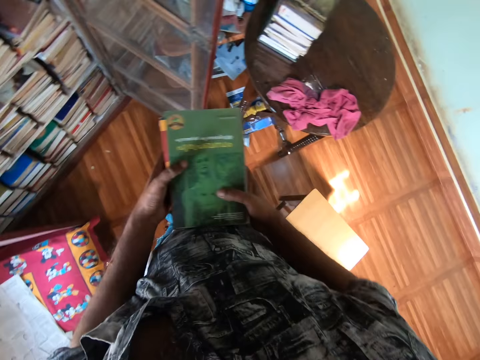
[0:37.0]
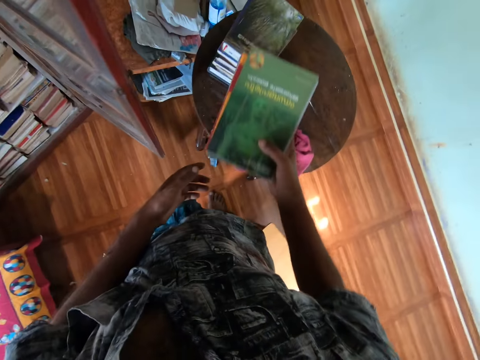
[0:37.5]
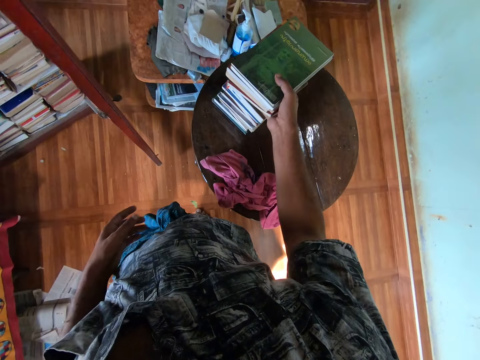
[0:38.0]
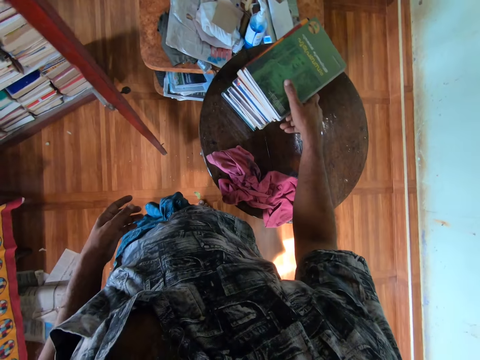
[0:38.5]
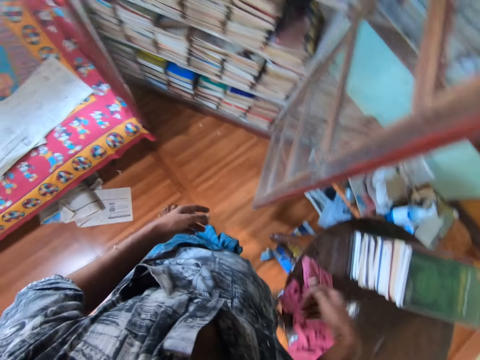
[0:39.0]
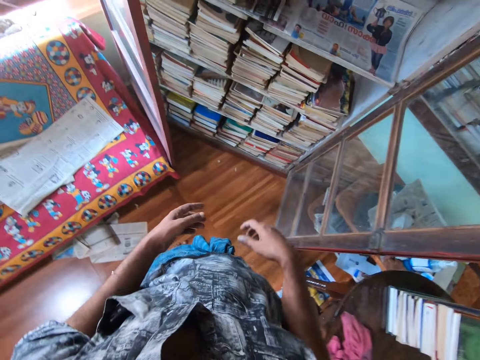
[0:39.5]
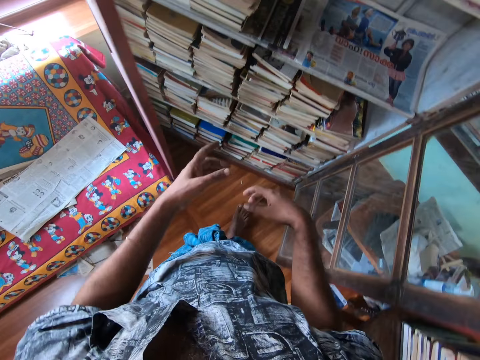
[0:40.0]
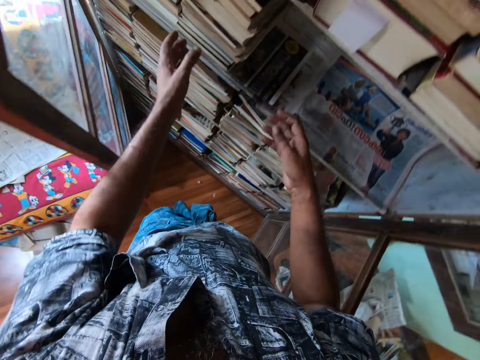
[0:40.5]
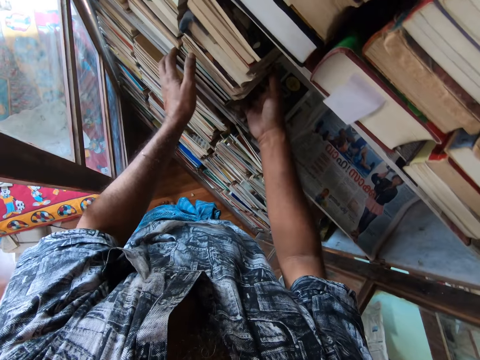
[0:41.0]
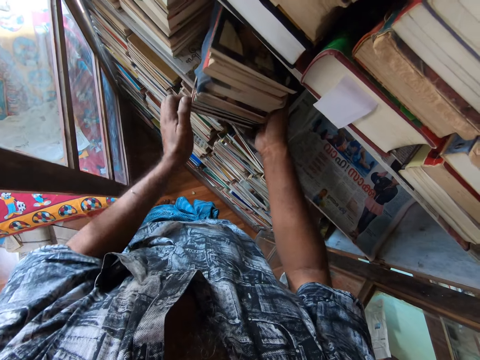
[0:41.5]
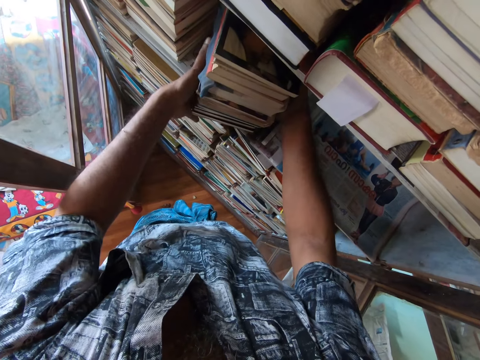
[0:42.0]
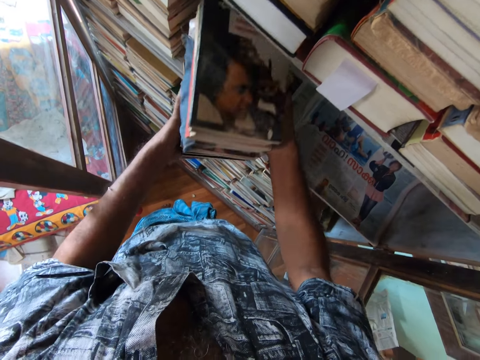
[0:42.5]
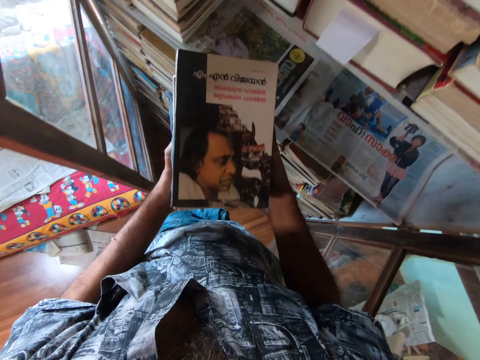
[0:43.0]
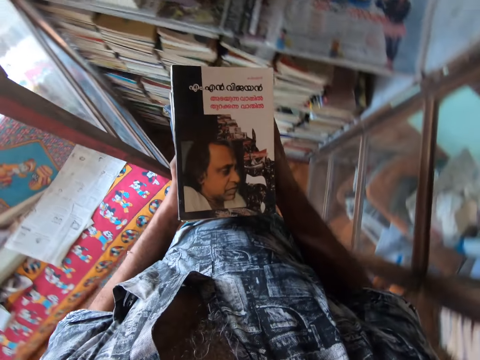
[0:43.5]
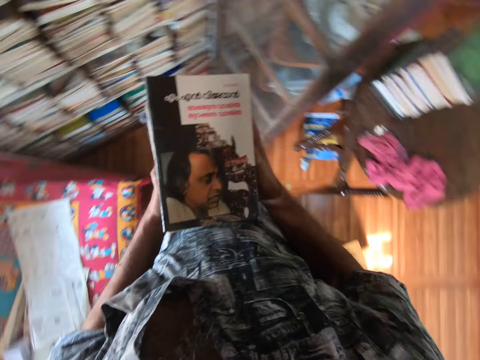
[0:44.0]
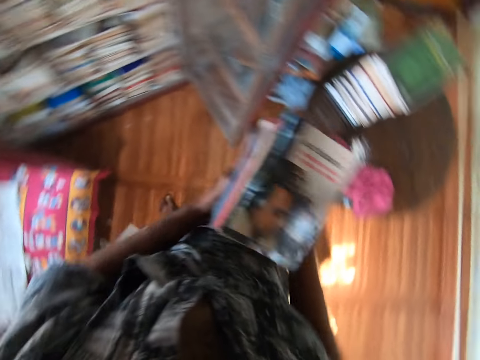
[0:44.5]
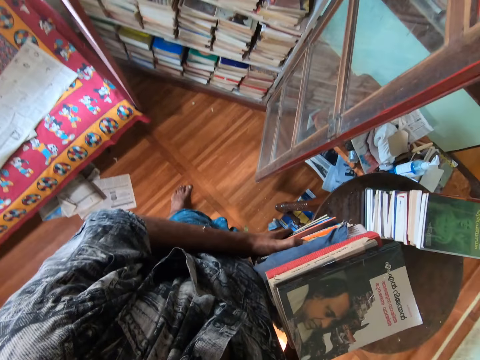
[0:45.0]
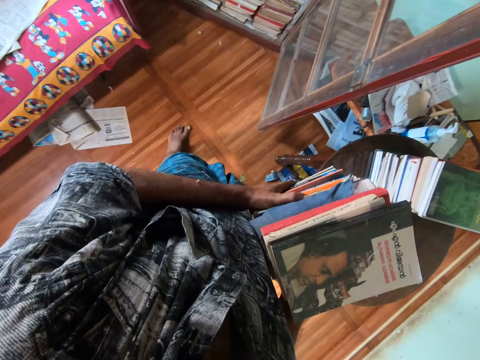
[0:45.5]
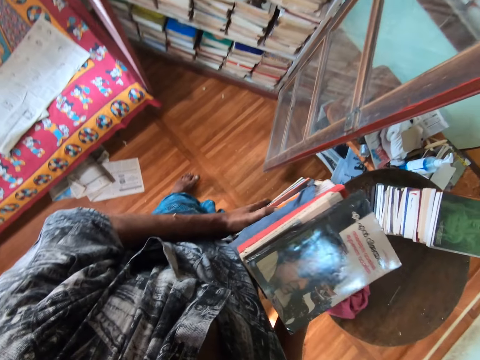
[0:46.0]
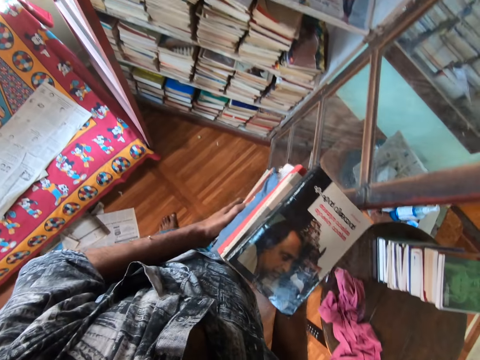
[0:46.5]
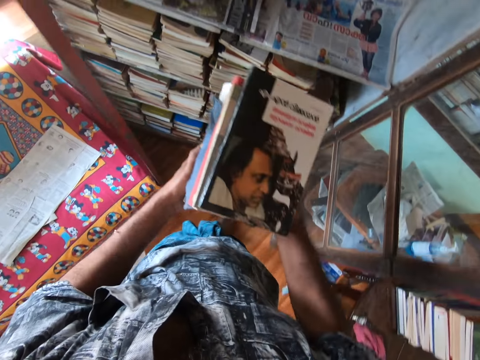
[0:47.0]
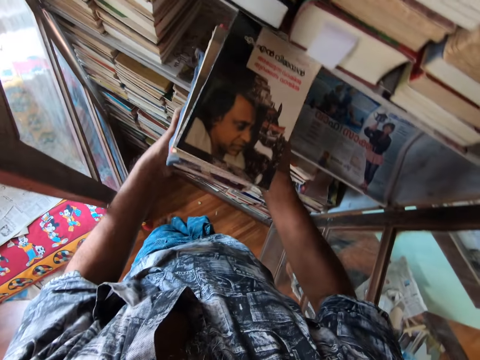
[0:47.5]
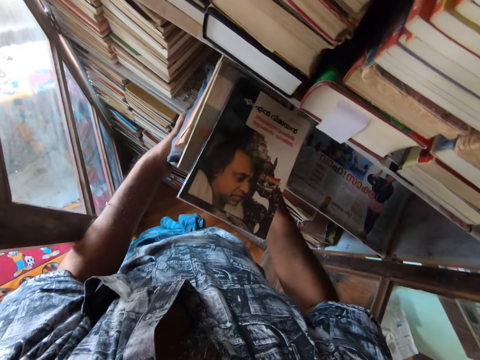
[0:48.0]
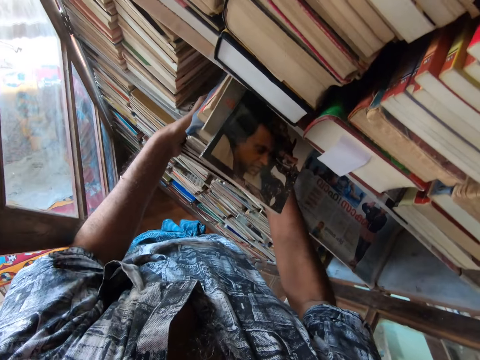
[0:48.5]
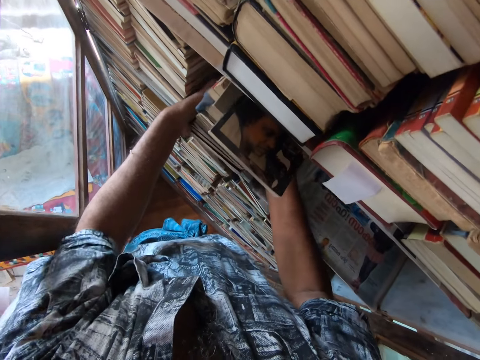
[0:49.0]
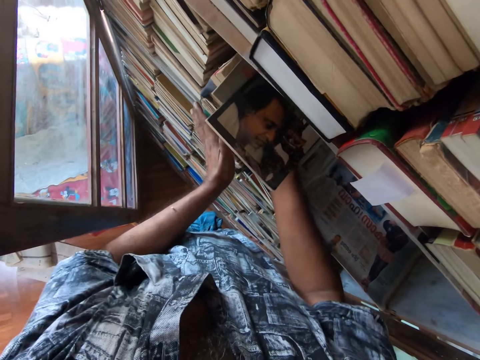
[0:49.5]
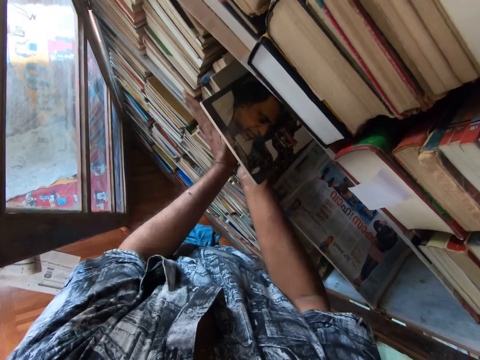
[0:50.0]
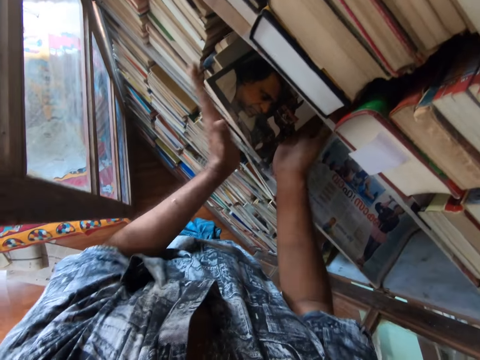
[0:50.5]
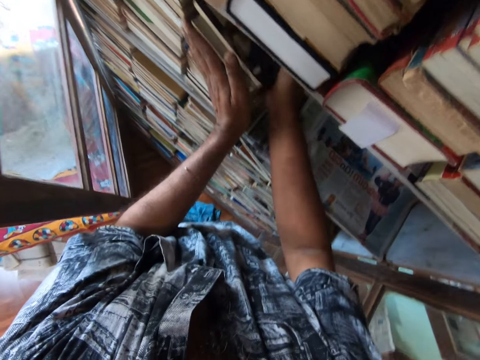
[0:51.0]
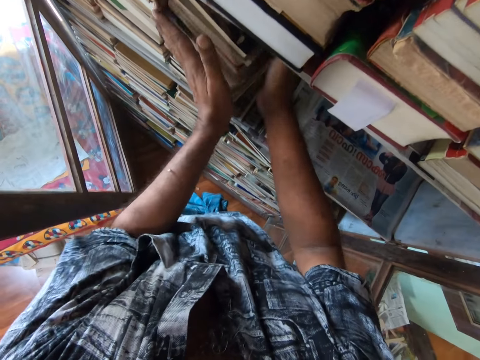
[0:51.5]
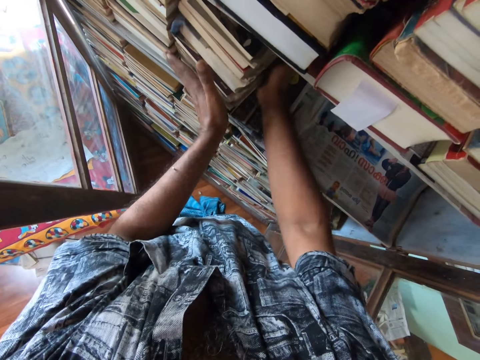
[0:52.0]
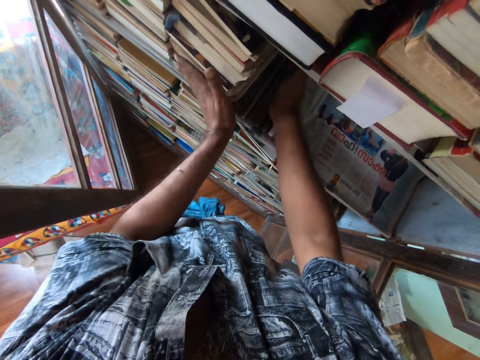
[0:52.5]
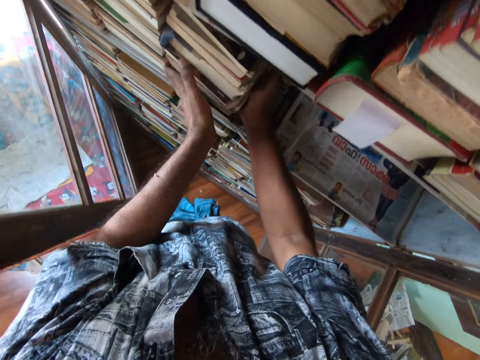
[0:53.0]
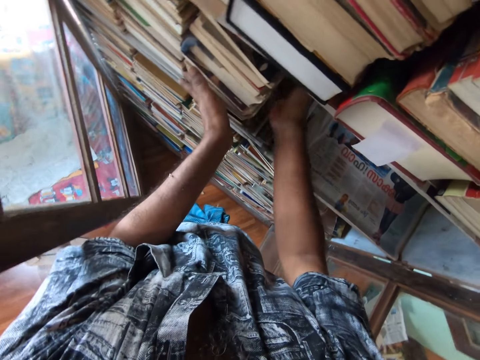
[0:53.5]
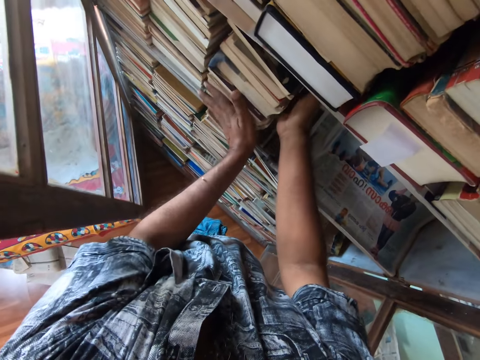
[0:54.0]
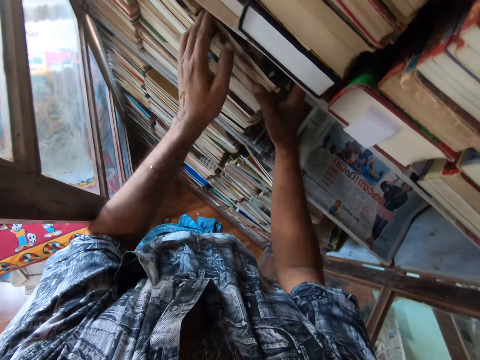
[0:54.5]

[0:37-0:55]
The camera wearer walks around. They put the books on top of the books on the table. They walk around. They pick the books from the bookshelf. They walk around. They put the books in the bookshelf. They arrange the books on the shelf.

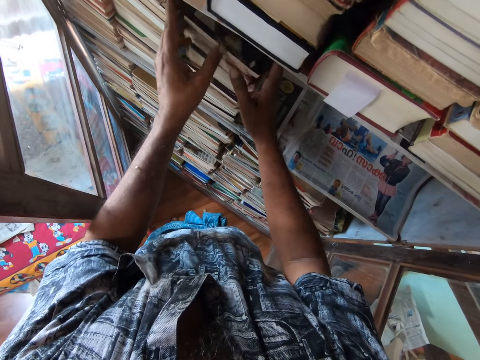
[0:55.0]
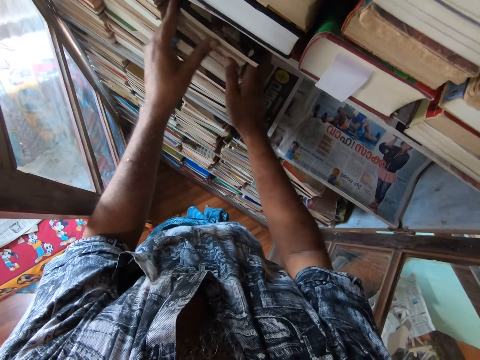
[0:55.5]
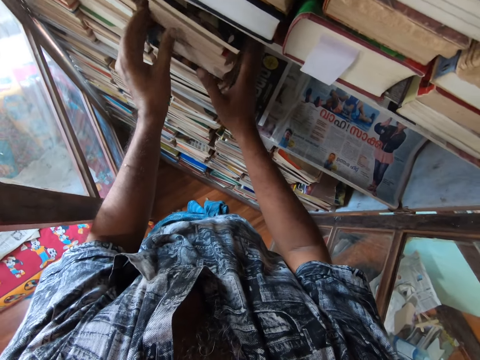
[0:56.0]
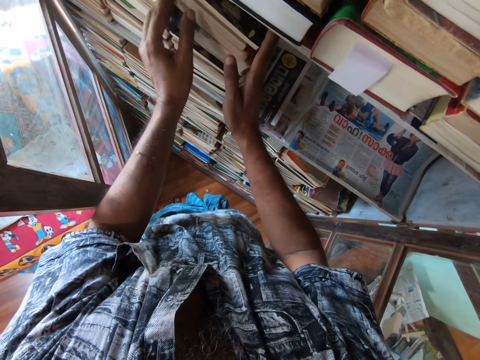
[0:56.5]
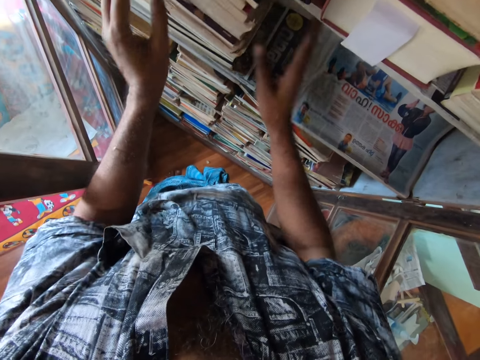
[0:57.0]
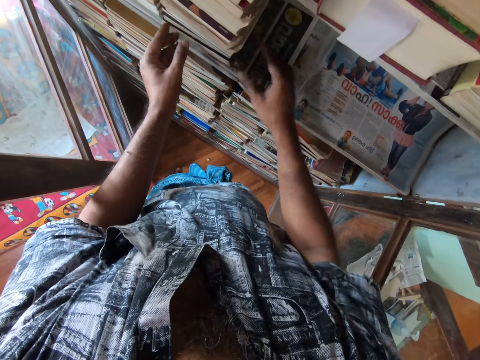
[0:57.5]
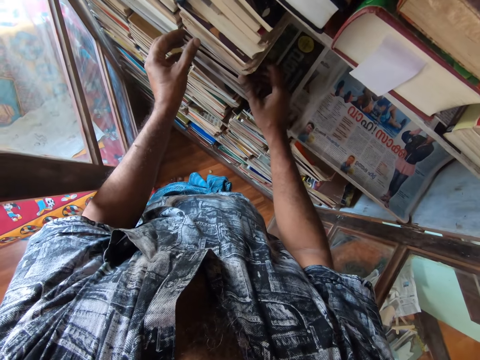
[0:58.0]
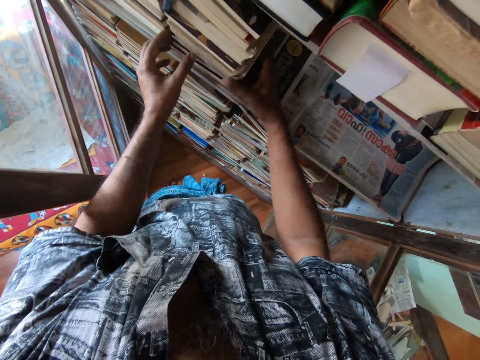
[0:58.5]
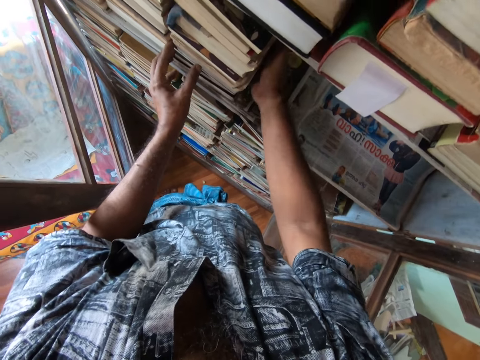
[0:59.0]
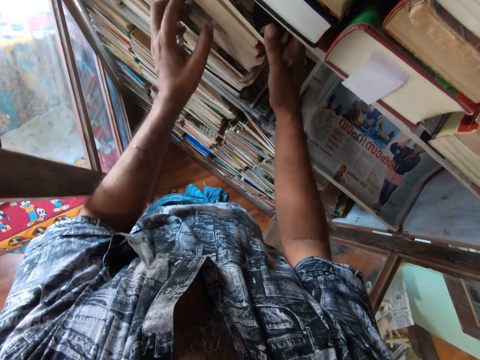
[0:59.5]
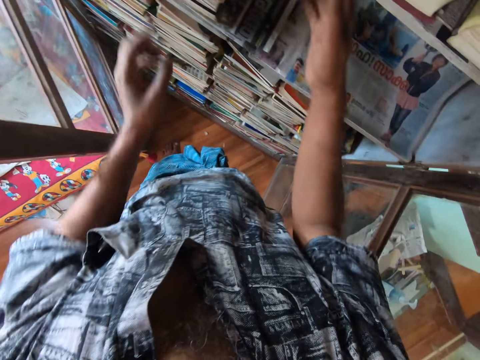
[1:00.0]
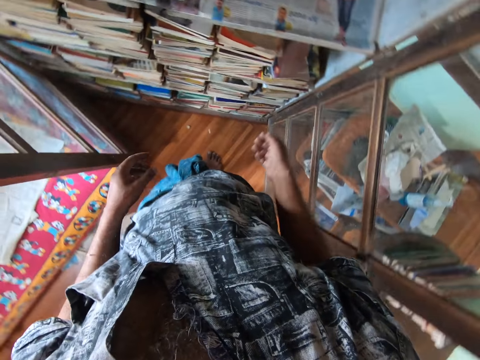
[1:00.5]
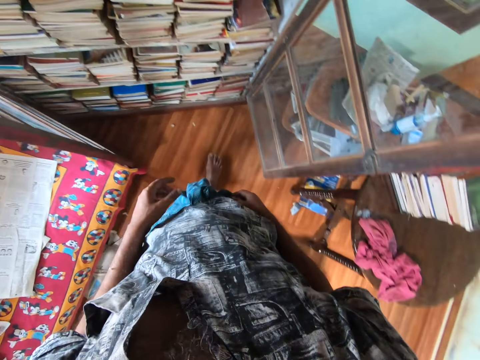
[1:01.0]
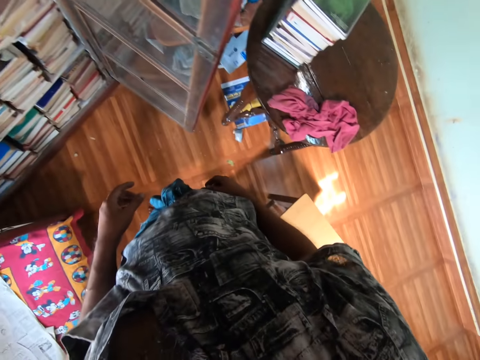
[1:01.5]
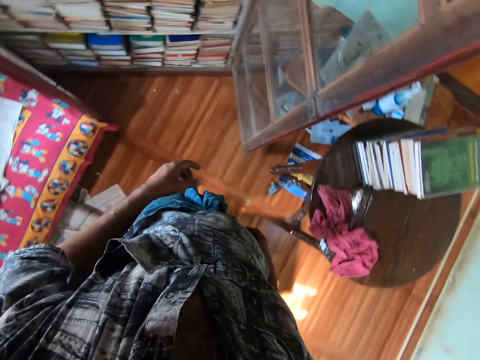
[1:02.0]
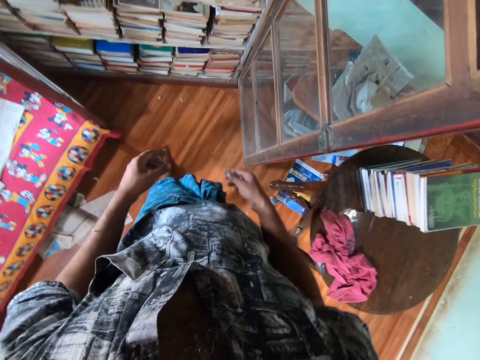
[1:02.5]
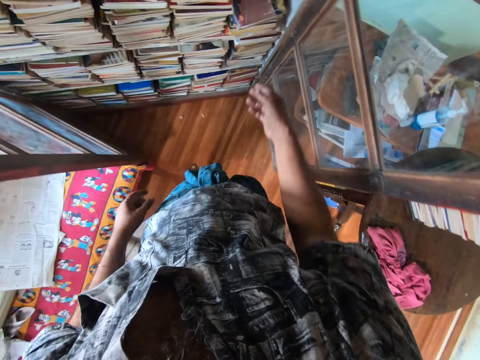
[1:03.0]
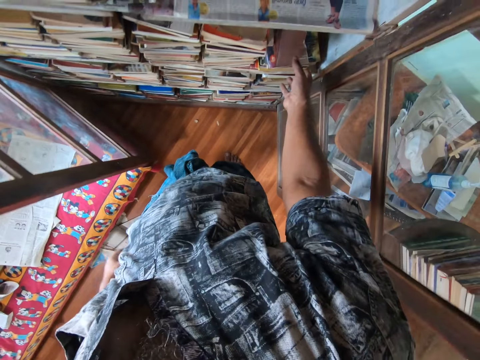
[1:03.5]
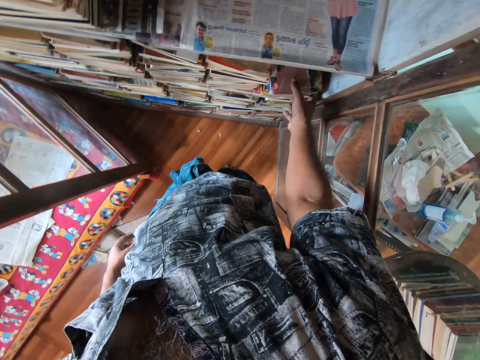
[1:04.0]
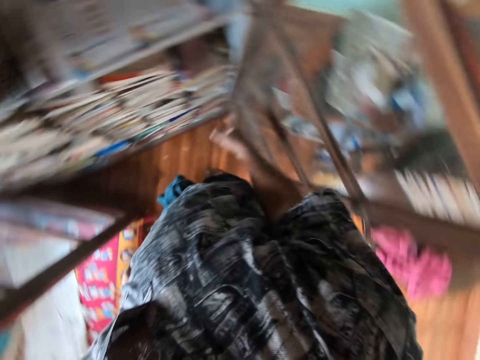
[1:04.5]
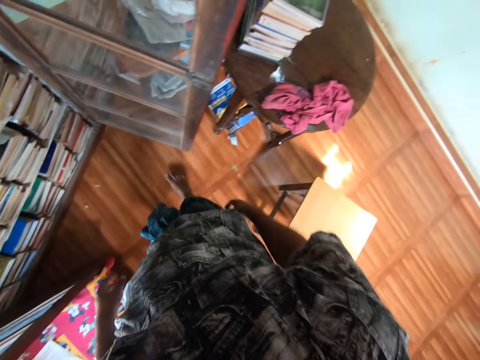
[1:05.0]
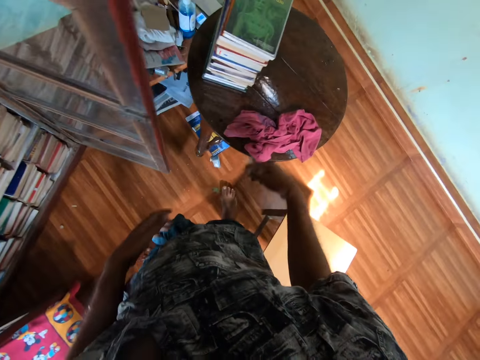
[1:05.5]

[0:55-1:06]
The camera wearer walks around, looks around and walks around. They touch the books in the bookshelf. They walk around.
